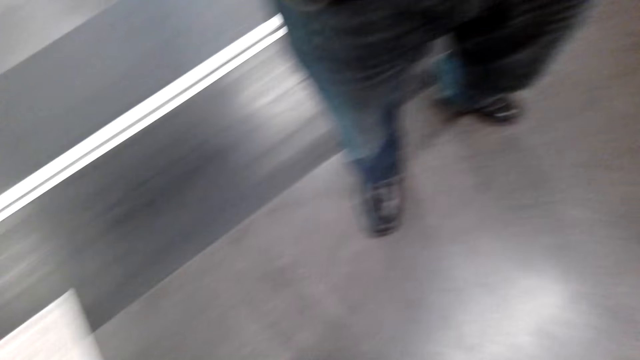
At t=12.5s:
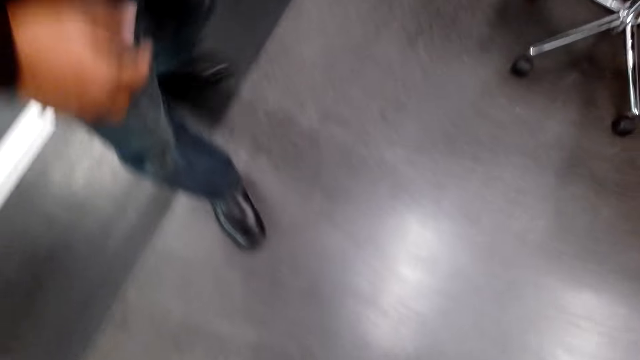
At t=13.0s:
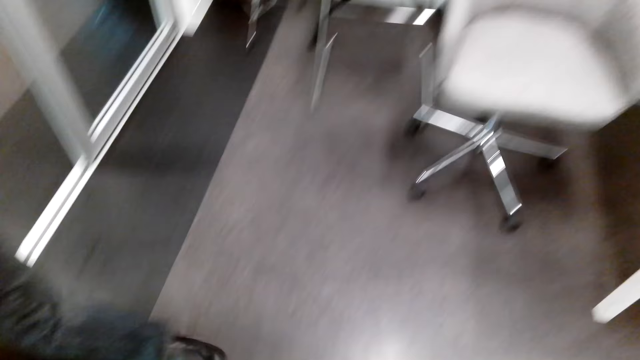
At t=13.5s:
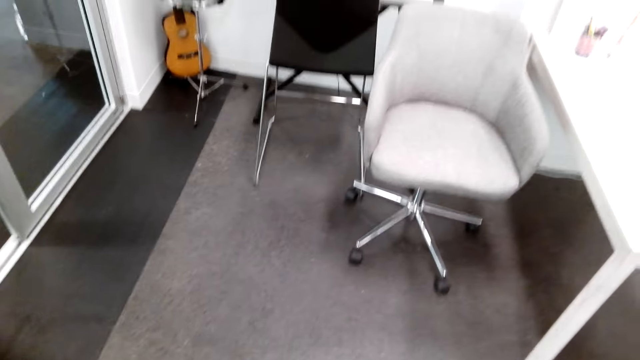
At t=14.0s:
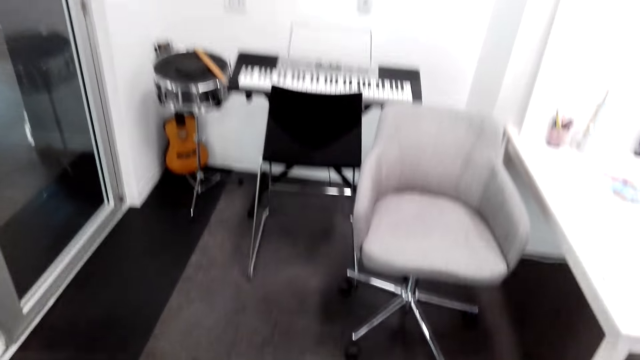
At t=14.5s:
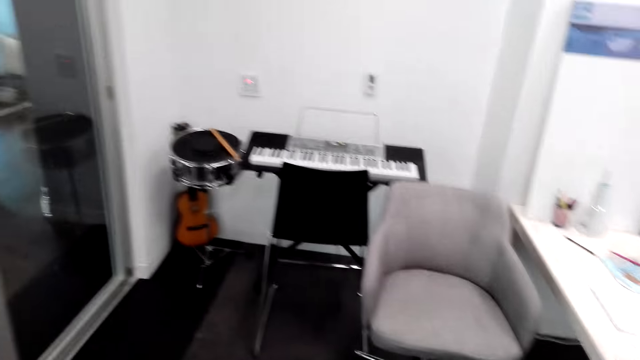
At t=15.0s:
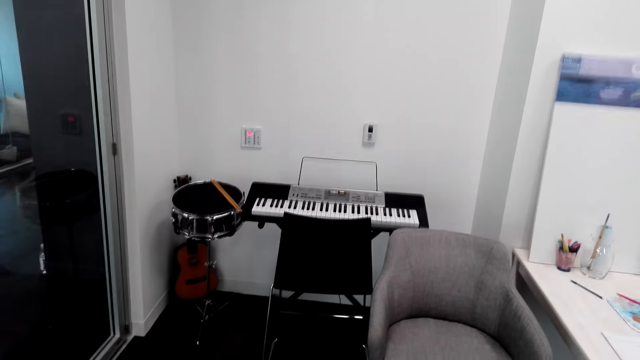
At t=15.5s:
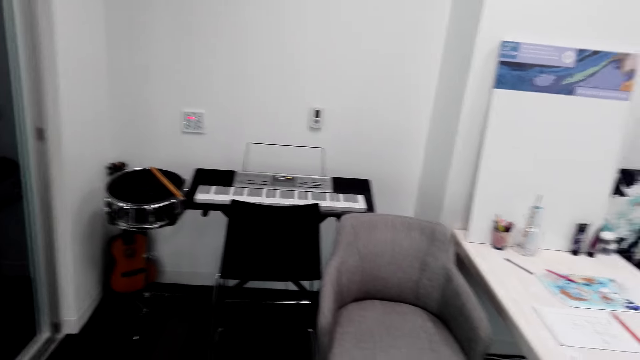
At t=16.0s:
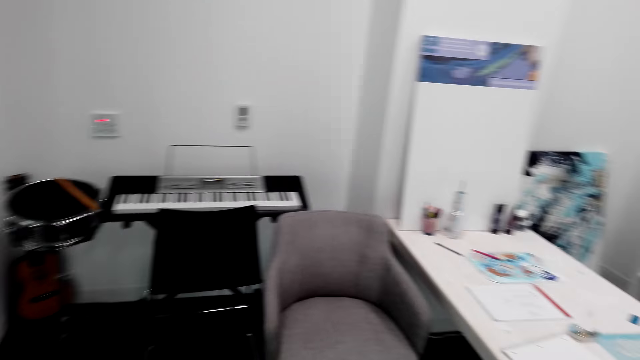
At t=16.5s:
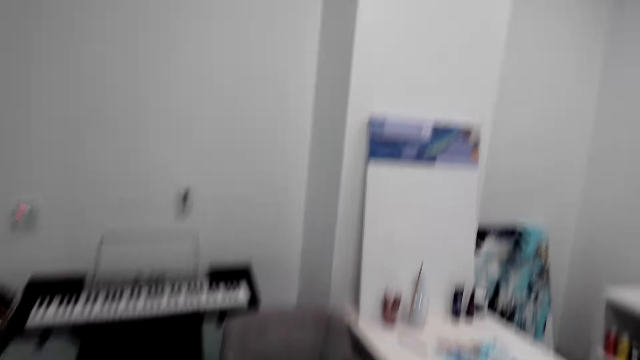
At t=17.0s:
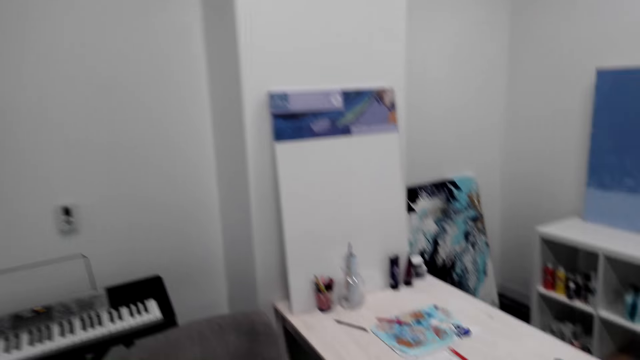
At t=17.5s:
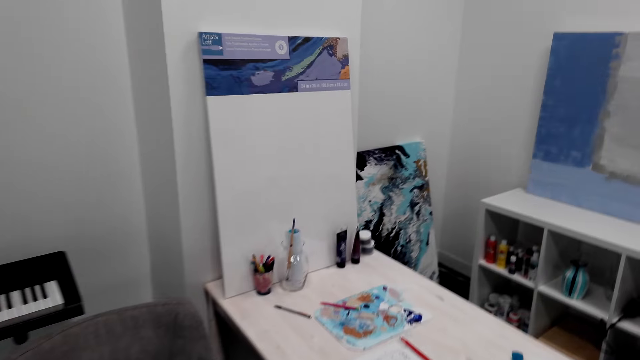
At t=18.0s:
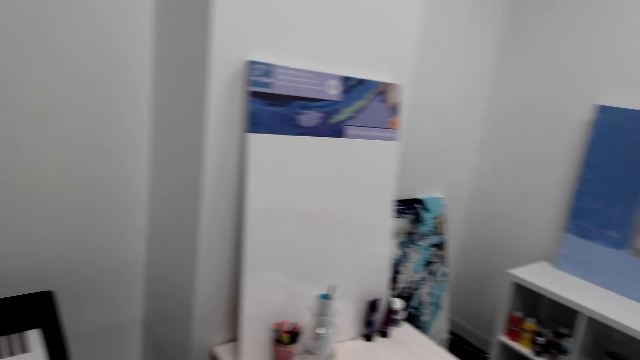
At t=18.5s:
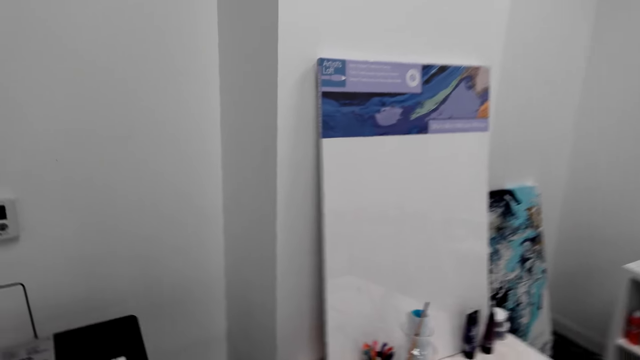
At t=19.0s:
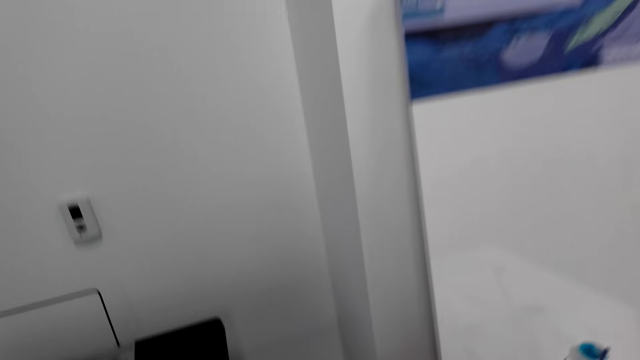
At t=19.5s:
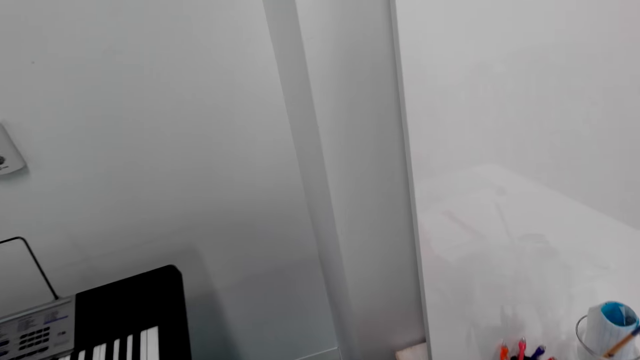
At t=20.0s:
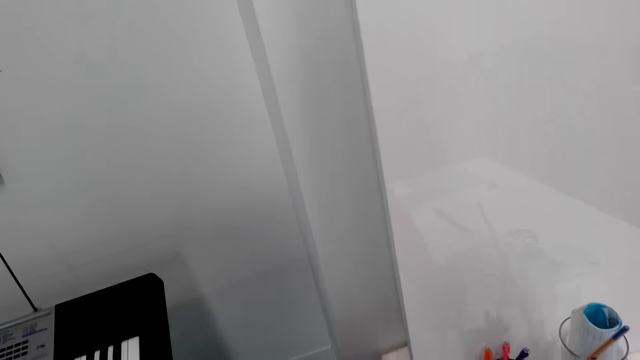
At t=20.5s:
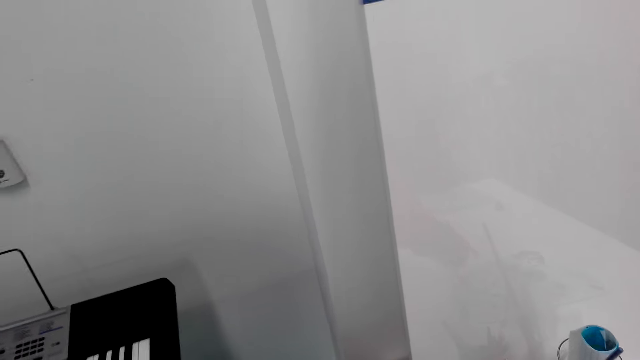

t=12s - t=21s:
The camera wearer walks around in the hotel.

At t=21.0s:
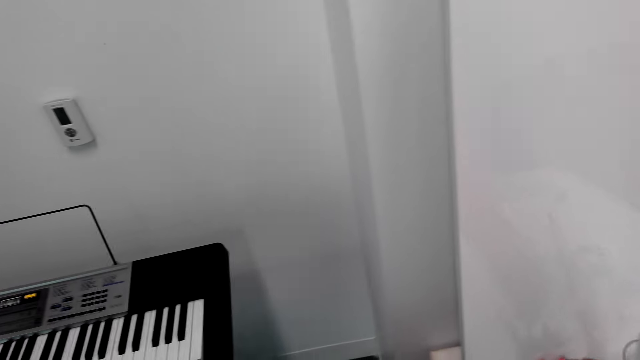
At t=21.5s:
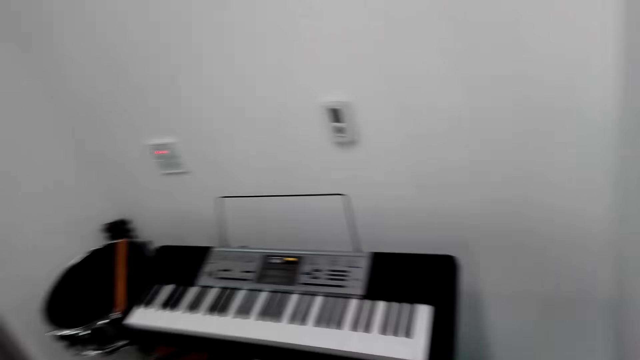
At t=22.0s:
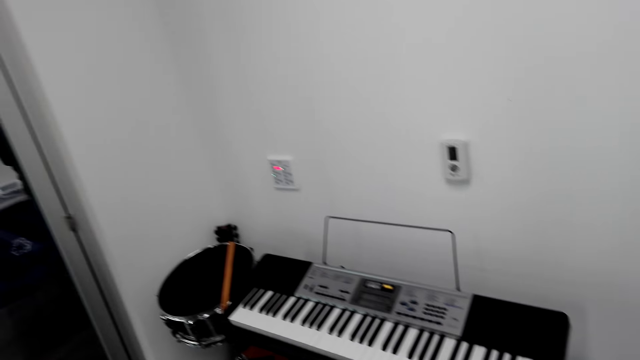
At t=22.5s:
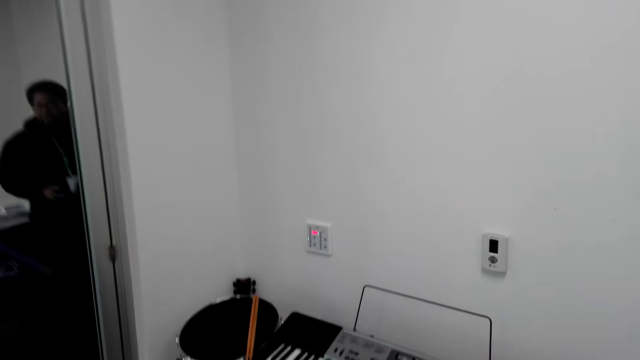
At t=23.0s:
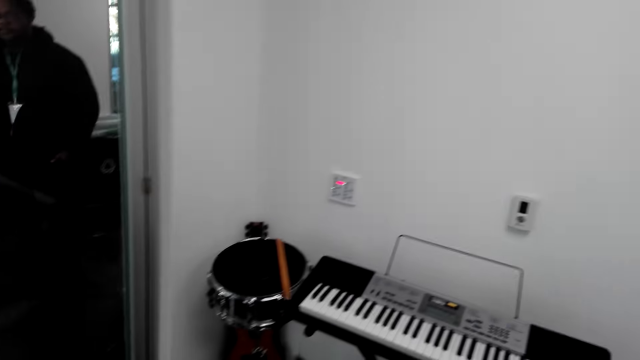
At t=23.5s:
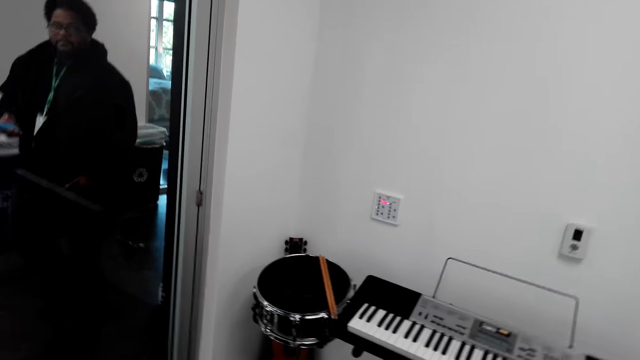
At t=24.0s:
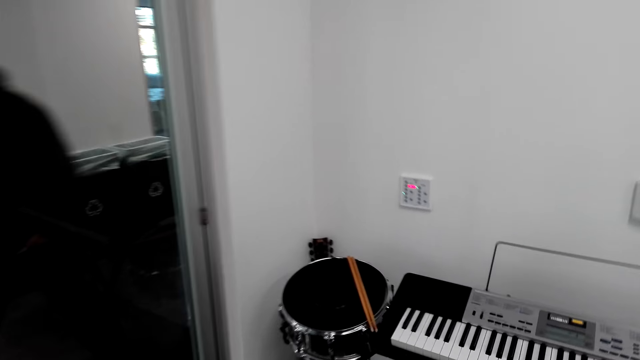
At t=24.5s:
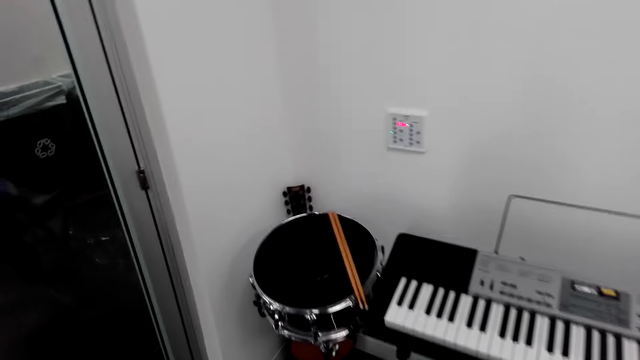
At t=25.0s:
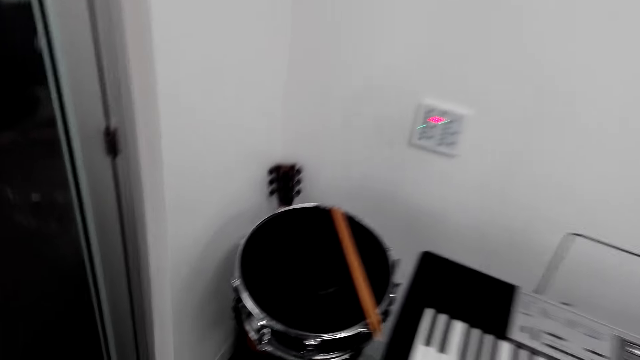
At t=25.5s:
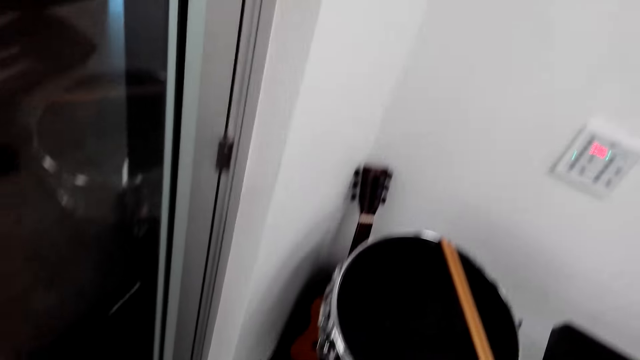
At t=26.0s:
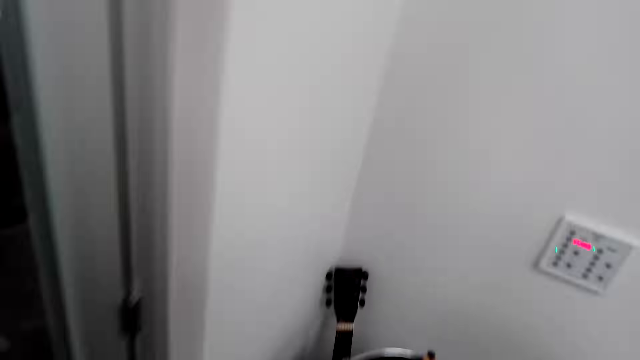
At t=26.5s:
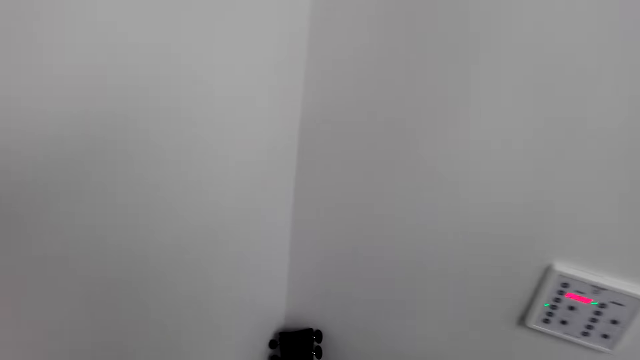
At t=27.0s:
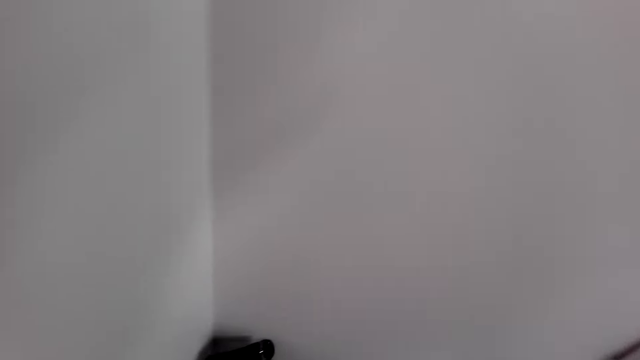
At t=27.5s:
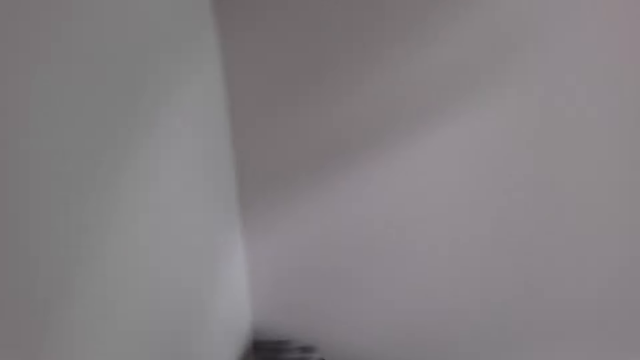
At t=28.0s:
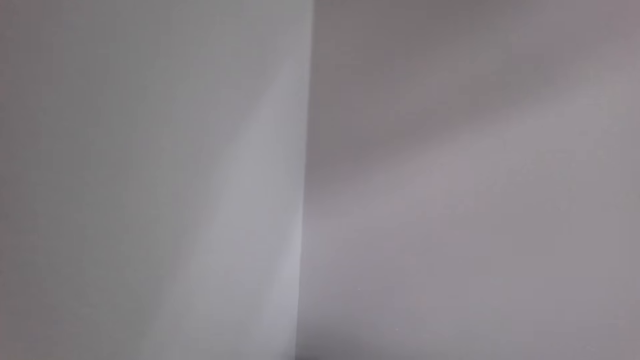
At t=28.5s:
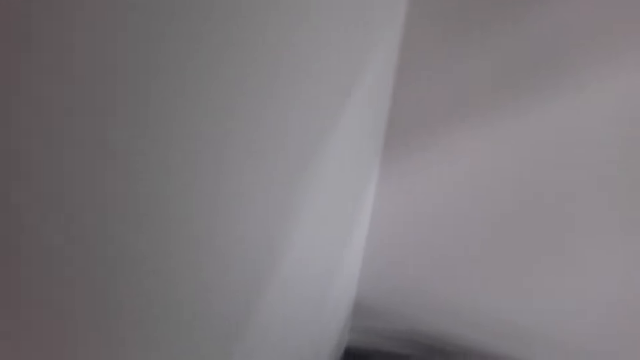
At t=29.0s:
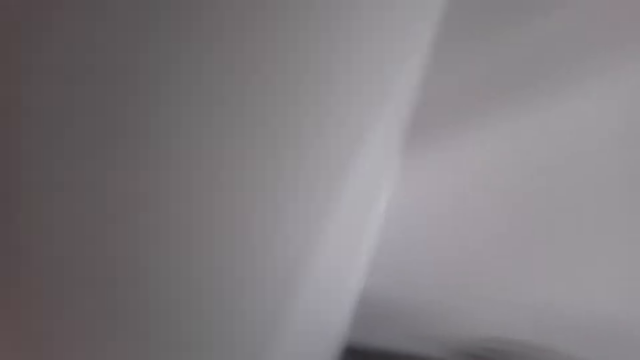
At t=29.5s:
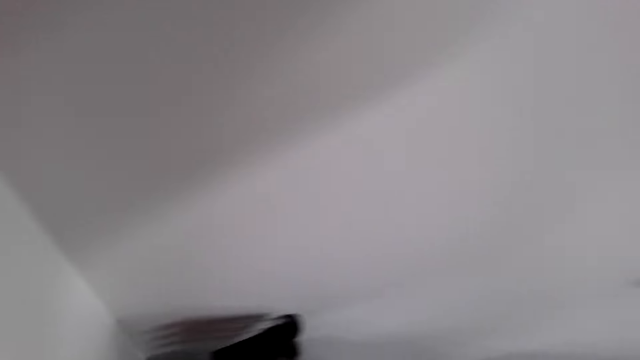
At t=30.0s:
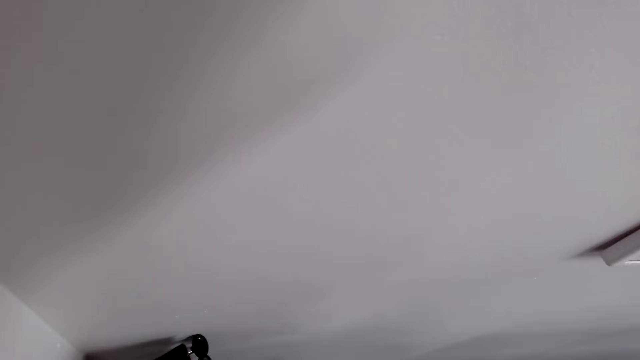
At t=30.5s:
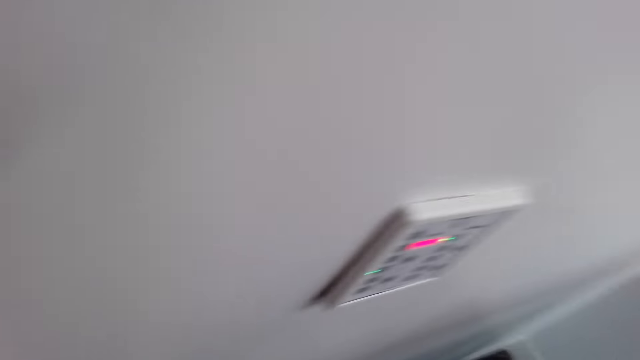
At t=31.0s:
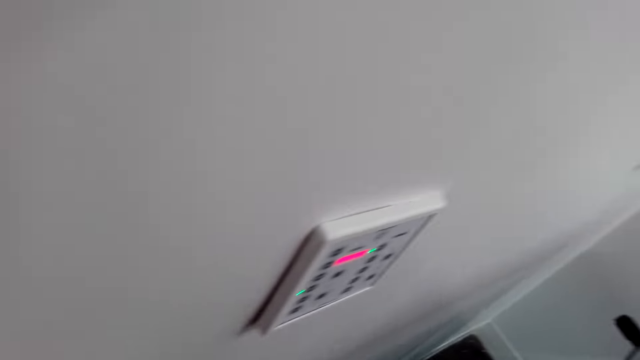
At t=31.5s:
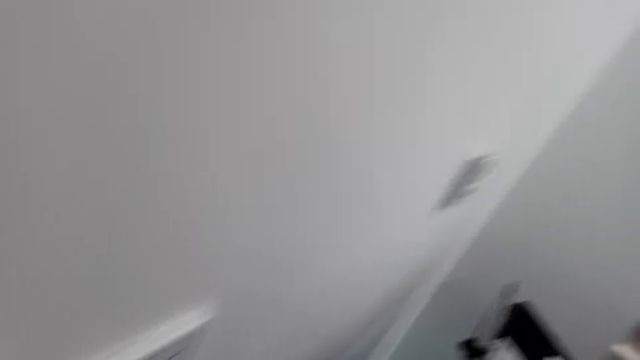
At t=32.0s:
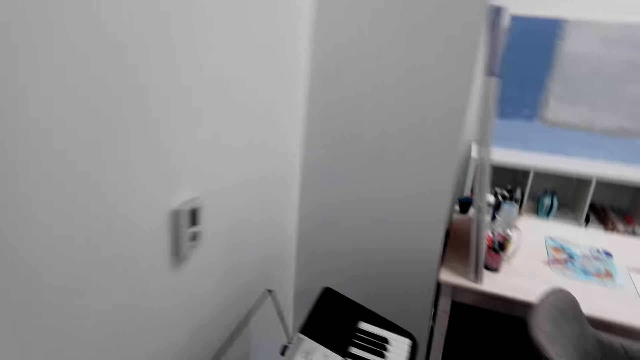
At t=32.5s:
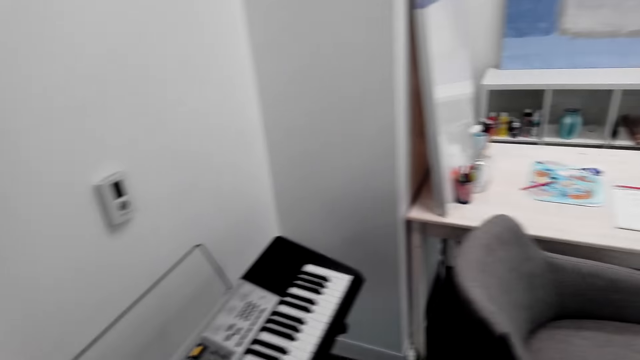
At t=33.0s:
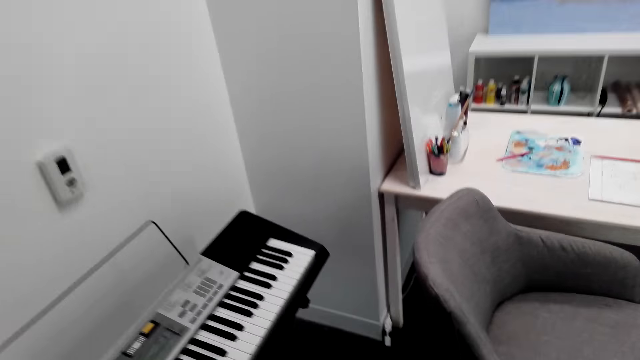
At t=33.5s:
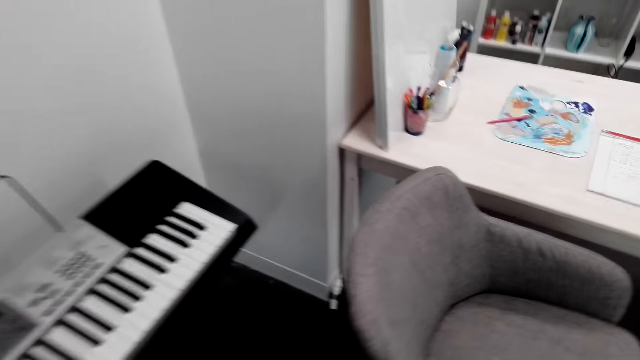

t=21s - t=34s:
The camera wearer looks around the room. They talk to a man. The man walks on the floor. The camera wearer walks on the floor. They look around the room.
